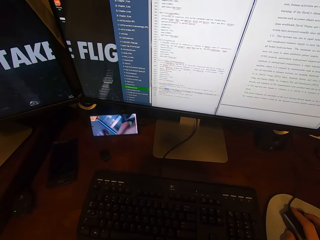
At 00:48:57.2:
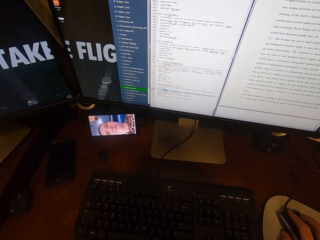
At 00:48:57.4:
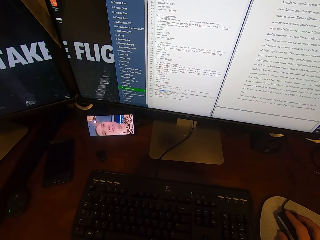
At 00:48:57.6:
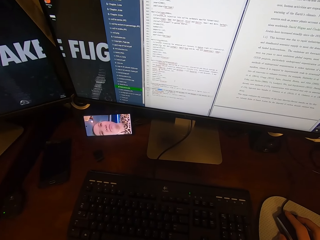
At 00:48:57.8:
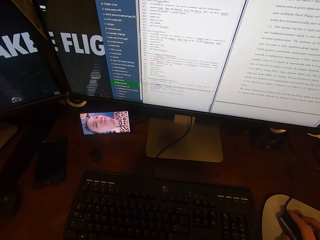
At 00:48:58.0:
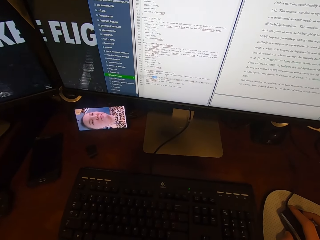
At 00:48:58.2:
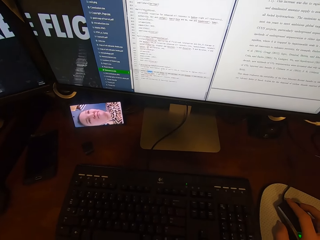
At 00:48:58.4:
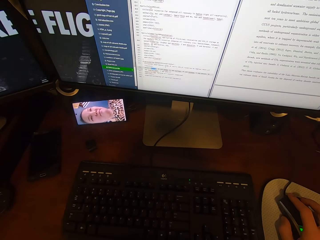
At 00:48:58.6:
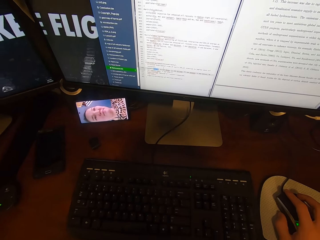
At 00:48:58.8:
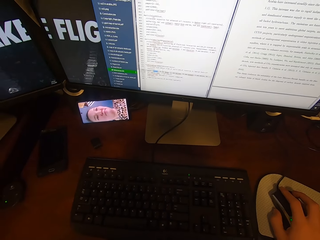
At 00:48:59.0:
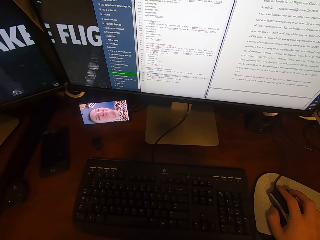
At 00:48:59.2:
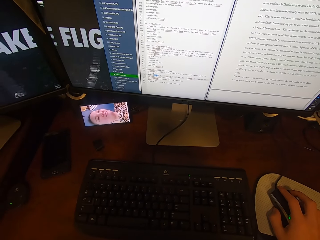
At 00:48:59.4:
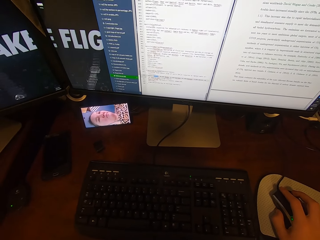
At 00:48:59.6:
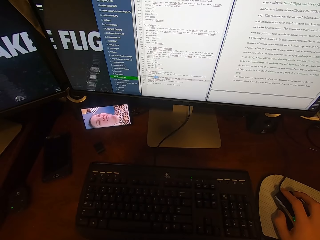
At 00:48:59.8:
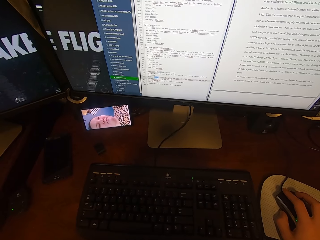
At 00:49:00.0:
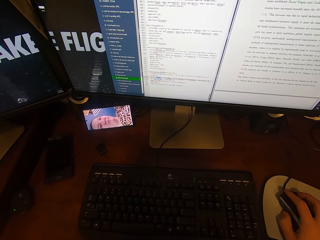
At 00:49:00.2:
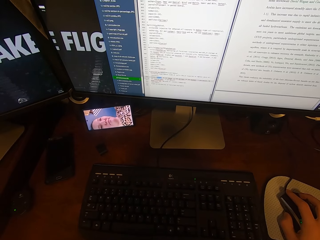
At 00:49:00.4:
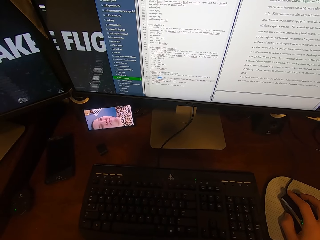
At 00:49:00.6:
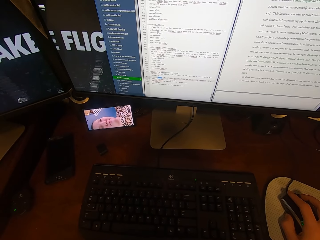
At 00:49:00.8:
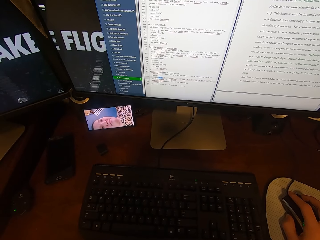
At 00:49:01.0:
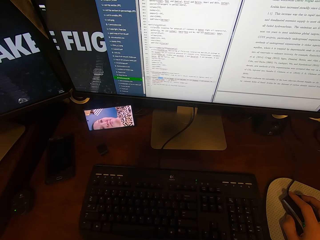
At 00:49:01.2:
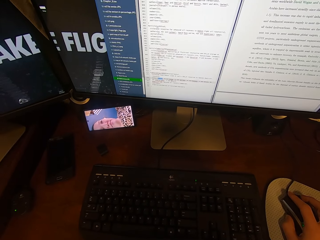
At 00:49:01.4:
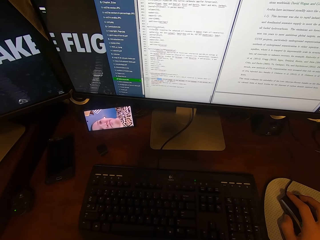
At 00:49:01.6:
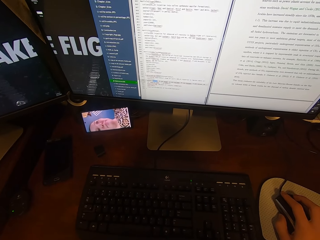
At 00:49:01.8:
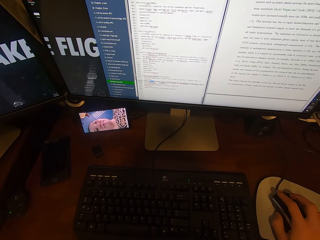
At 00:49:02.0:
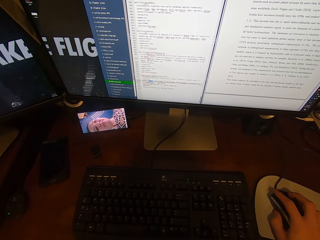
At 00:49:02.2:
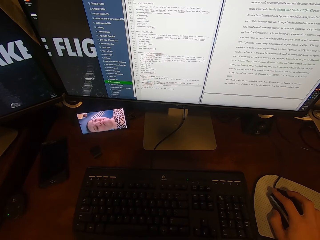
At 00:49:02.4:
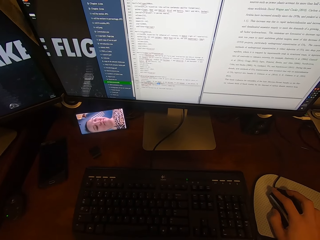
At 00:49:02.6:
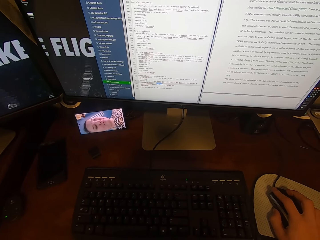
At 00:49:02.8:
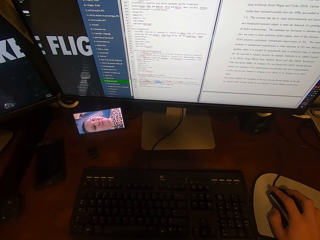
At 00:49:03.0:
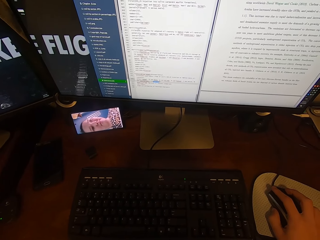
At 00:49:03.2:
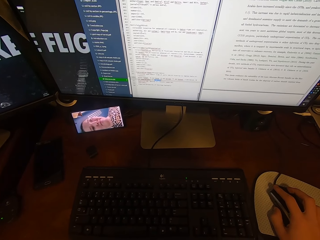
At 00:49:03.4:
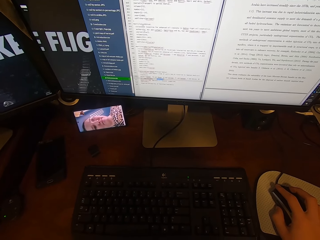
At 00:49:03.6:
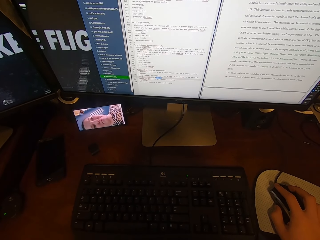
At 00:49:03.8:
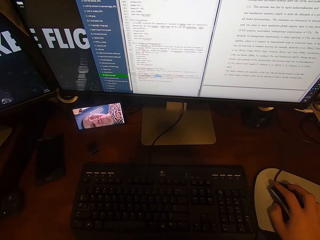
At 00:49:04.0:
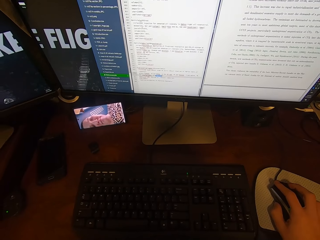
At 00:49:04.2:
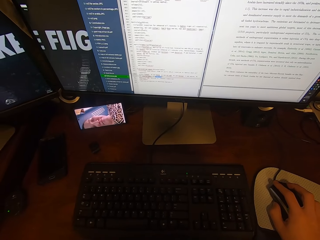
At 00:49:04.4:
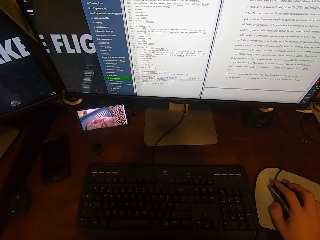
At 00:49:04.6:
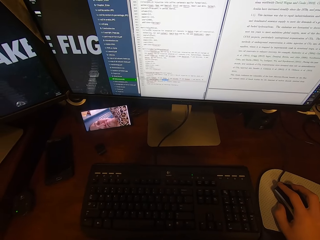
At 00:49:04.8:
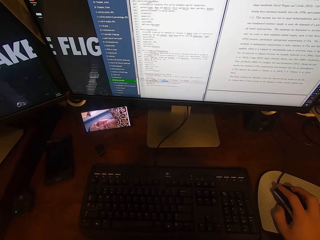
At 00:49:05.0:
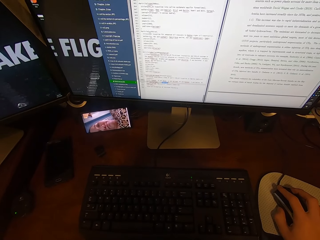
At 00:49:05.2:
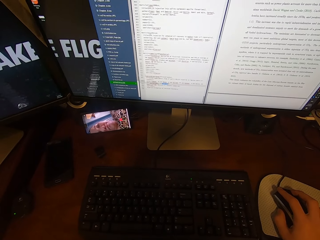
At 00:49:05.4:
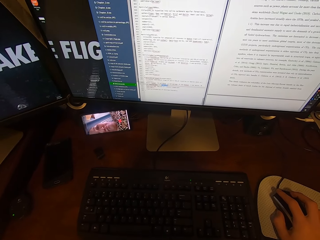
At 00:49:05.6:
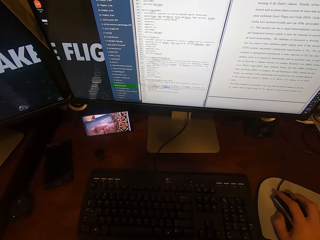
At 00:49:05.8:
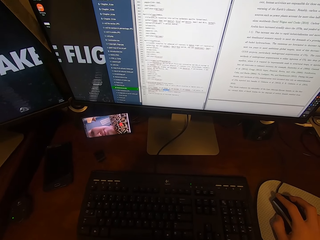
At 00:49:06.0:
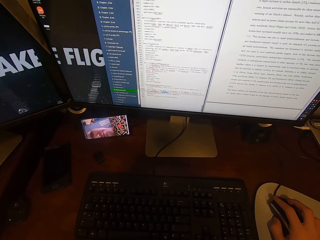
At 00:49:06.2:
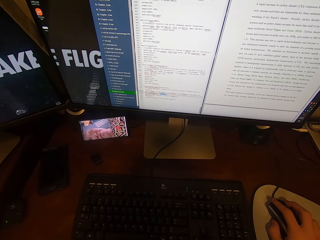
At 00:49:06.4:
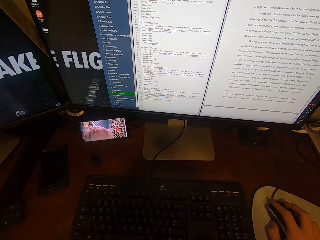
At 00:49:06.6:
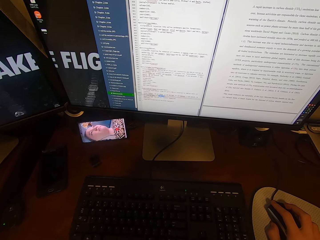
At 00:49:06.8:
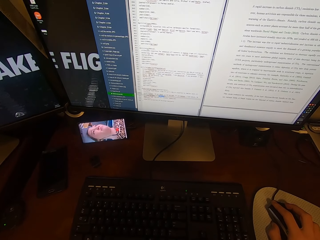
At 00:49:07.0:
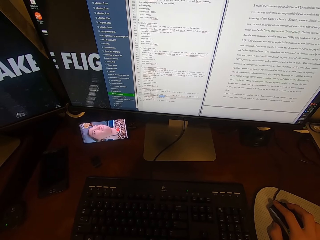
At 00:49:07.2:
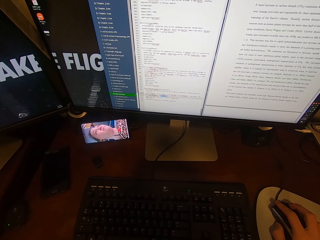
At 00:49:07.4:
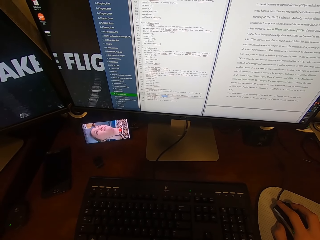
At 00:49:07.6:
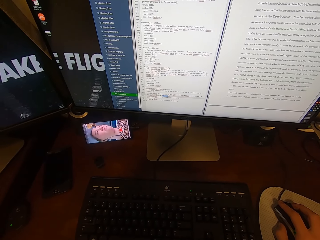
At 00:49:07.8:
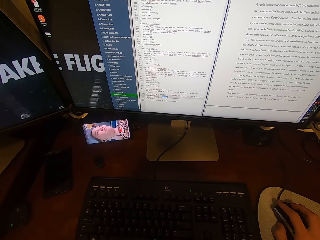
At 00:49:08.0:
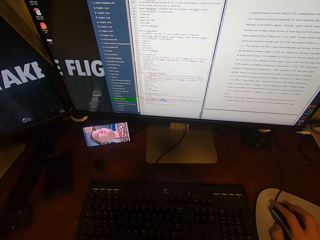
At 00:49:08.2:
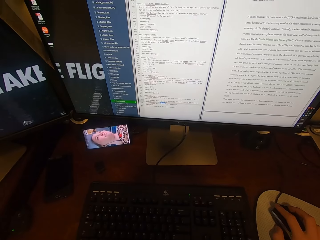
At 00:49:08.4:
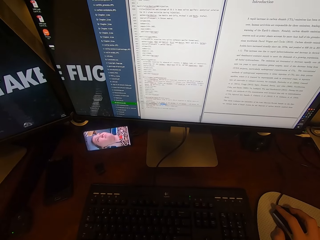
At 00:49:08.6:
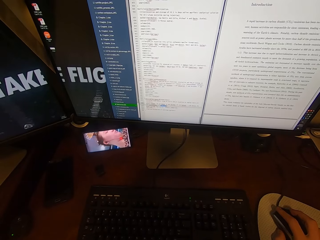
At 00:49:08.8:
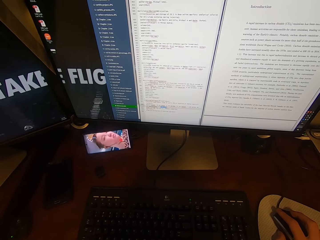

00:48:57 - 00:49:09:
The camera wearer clicks on the USB mouse attached to the desktop computer with his right hand.

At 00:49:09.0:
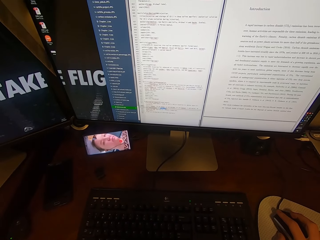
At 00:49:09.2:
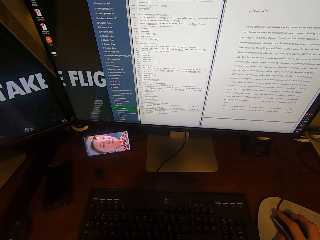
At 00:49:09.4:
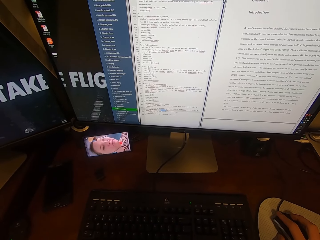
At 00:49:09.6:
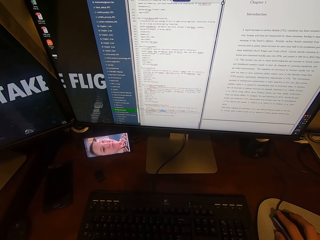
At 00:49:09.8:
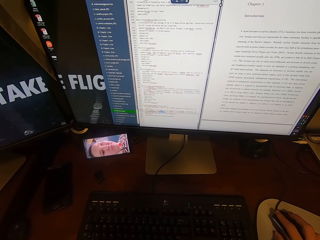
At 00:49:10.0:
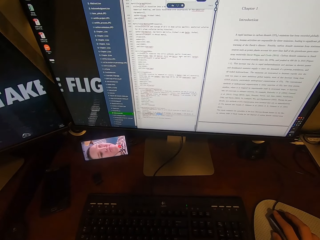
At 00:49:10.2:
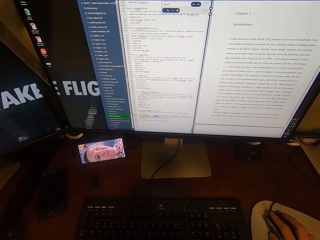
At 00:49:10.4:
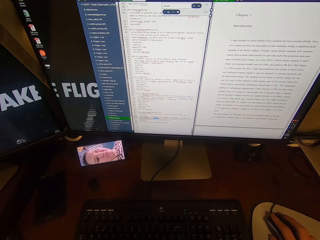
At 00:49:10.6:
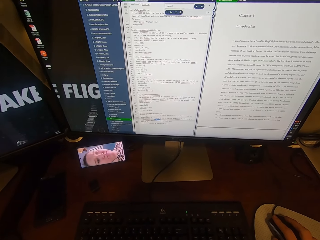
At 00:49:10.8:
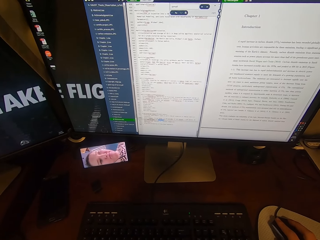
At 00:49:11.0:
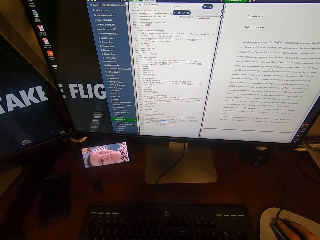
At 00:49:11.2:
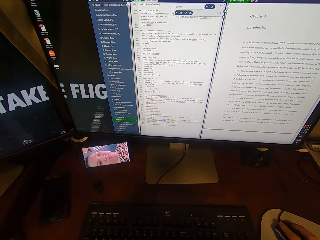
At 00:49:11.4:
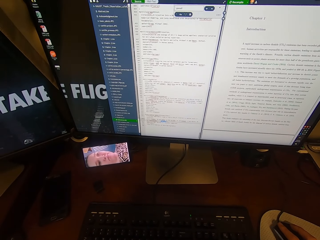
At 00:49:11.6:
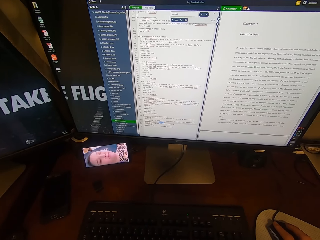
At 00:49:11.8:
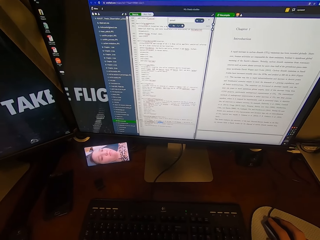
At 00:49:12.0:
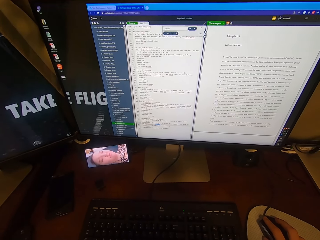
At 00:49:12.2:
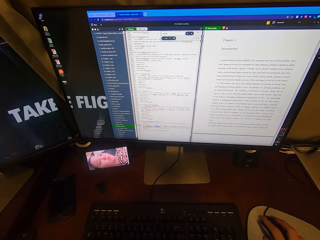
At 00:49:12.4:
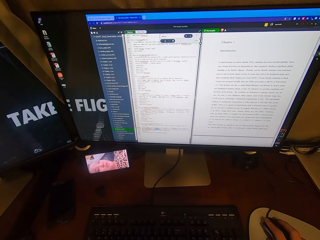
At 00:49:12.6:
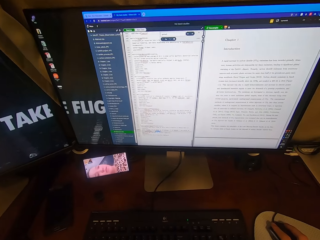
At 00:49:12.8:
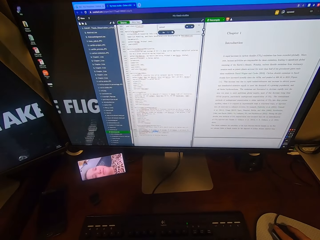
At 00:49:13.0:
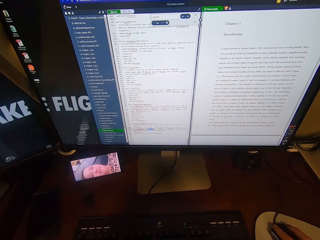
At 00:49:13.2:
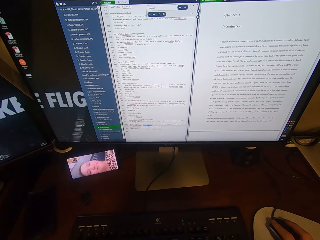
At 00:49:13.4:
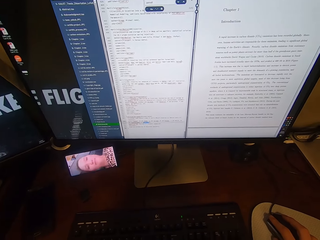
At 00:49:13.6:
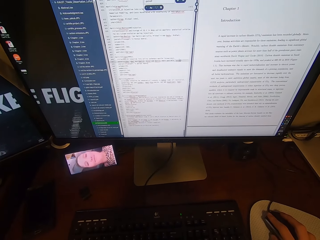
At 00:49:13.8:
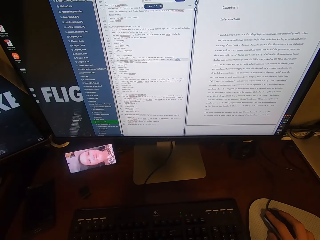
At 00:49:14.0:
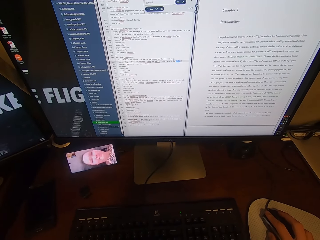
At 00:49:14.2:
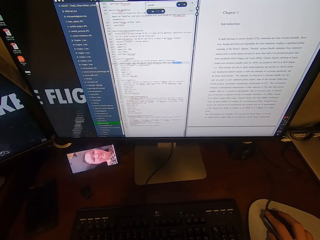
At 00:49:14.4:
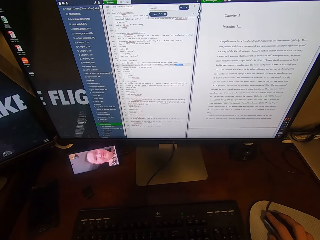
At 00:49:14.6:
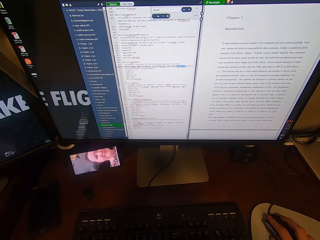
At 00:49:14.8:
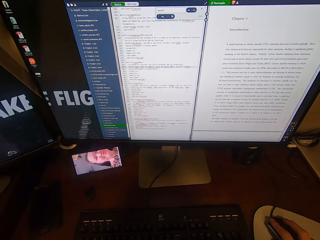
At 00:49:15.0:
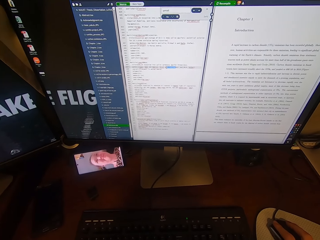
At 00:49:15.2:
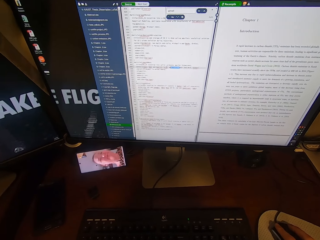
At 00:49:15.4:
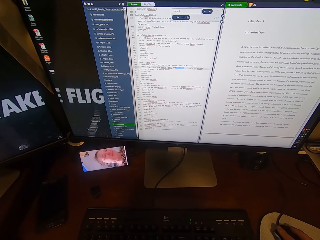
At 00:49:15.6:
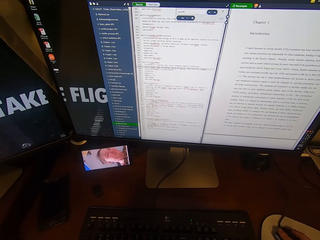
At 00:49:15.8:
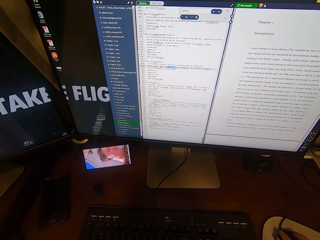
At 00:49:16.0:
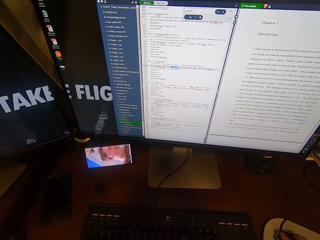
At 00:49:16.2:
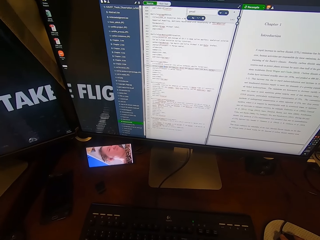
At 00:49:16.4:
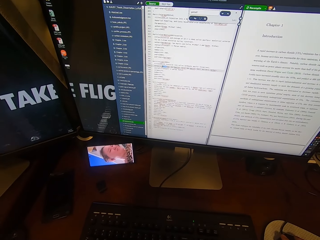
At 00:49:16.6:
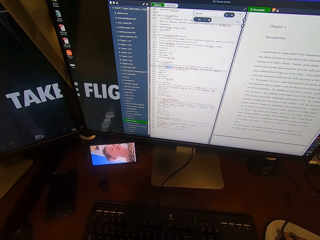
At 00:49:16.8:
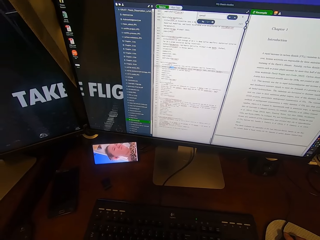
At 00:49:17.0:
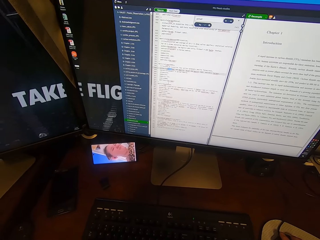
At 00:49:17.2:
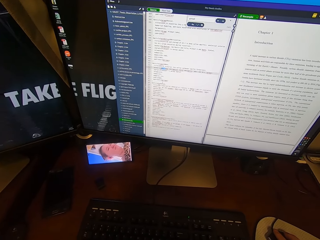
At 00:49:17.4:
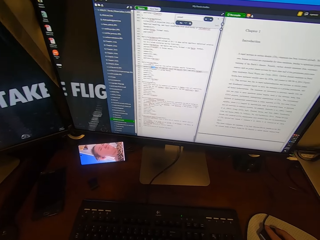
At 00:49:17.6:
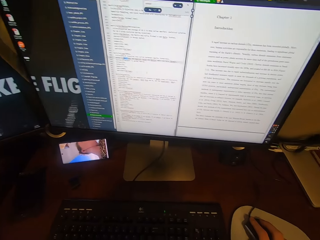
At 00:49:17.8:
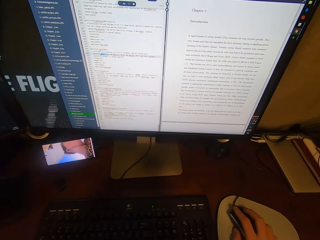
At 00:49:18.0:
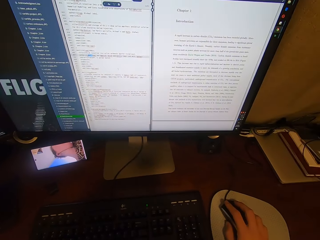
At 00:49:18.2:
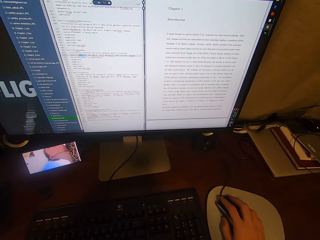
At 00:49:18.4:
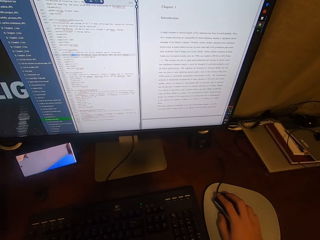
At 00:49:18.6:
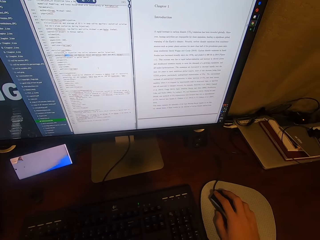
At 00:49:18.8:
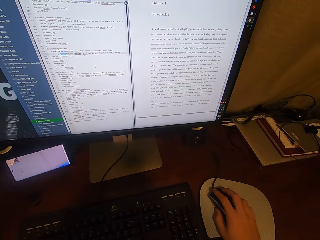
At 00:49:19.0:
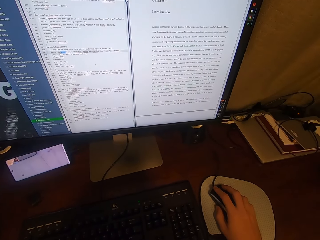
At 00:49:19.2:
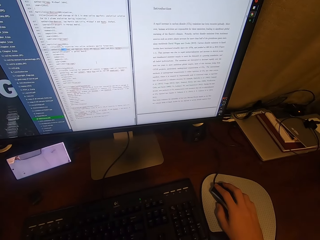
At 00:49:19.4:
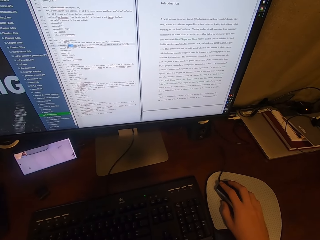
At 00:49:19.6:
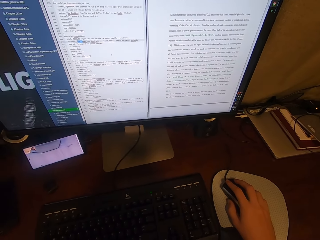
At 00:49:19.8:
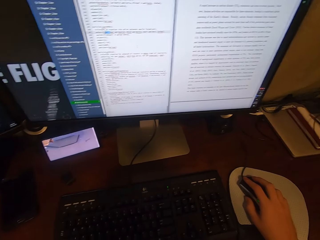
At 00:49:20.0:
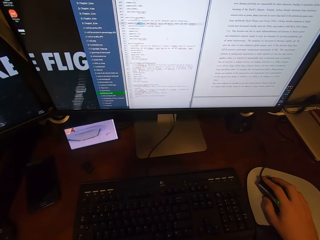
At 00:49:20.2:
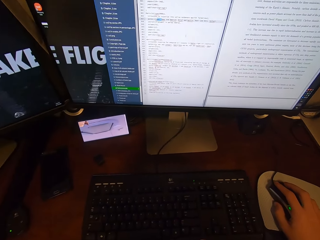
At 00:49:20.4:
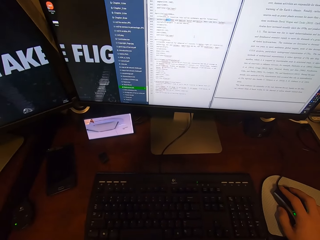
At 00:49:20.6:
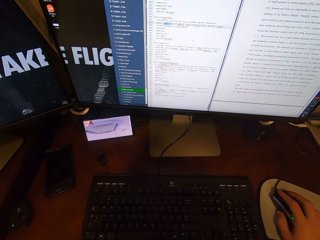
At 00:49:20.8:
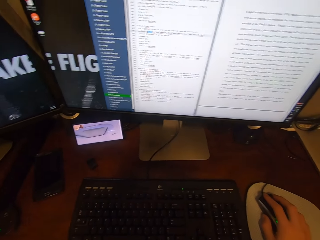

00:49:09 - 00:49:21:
The camera wearer looks at the computer.
